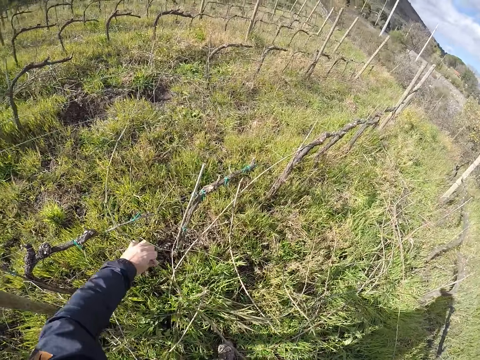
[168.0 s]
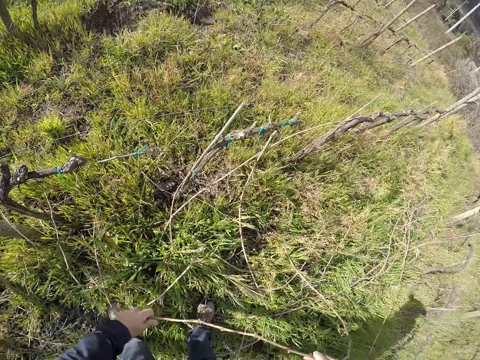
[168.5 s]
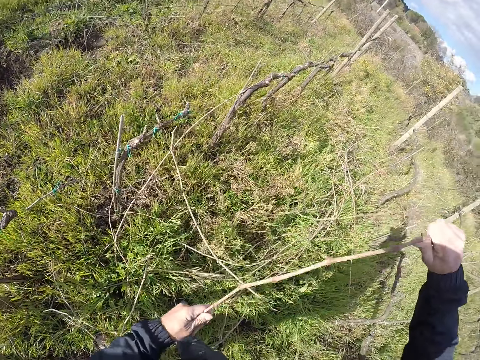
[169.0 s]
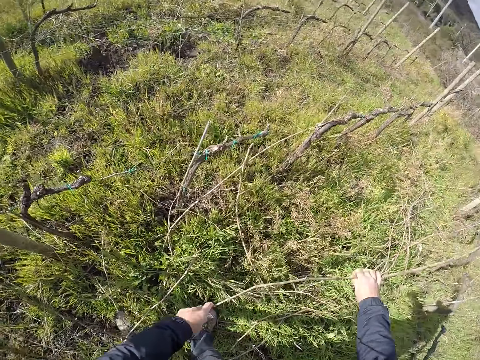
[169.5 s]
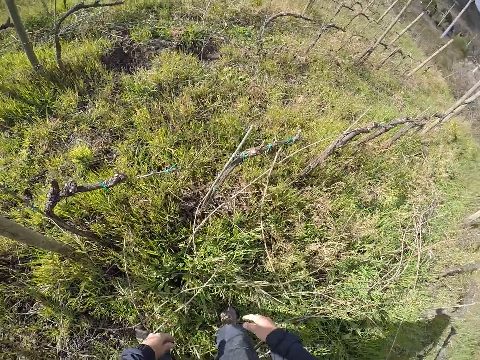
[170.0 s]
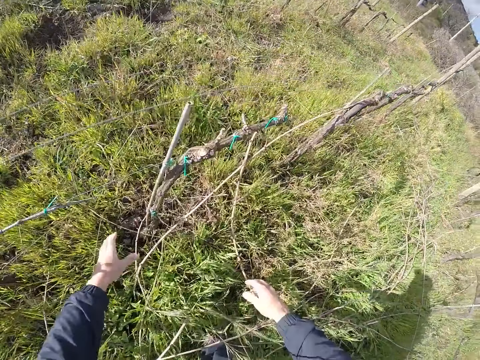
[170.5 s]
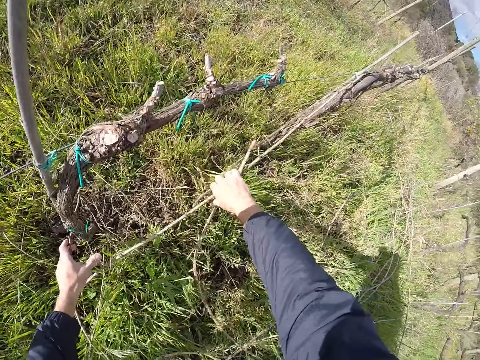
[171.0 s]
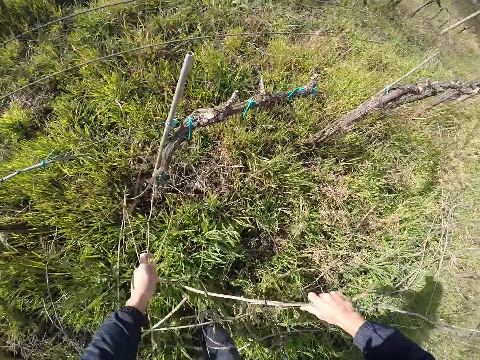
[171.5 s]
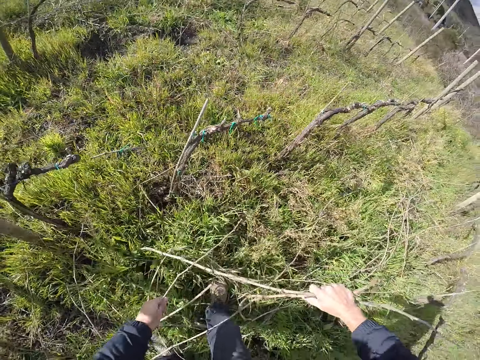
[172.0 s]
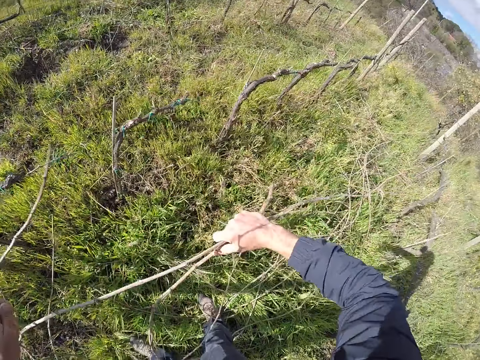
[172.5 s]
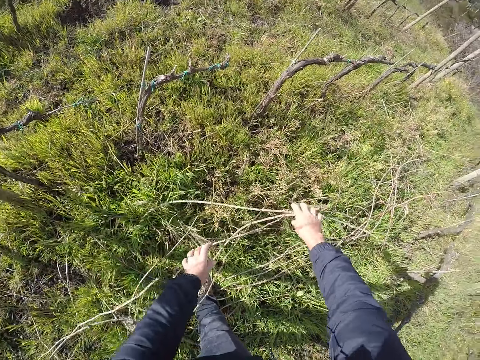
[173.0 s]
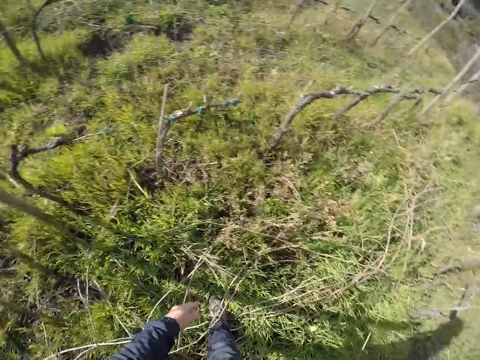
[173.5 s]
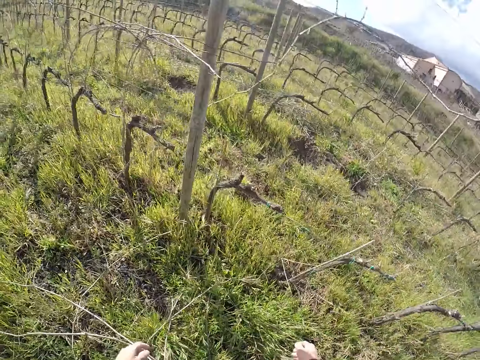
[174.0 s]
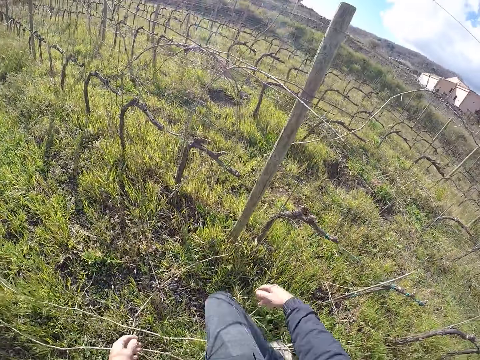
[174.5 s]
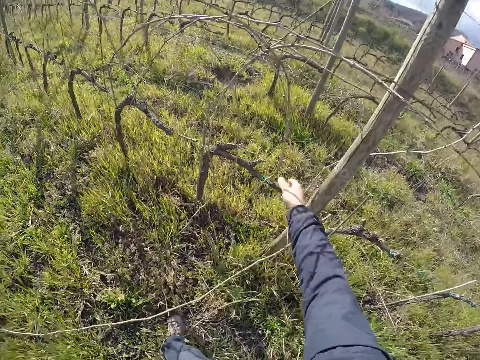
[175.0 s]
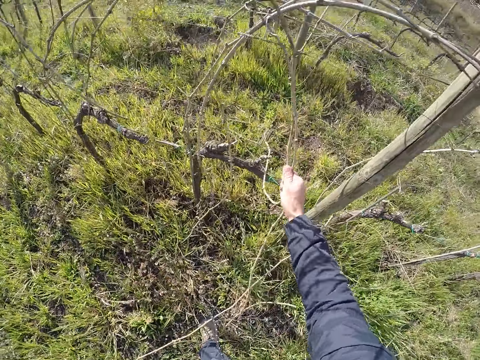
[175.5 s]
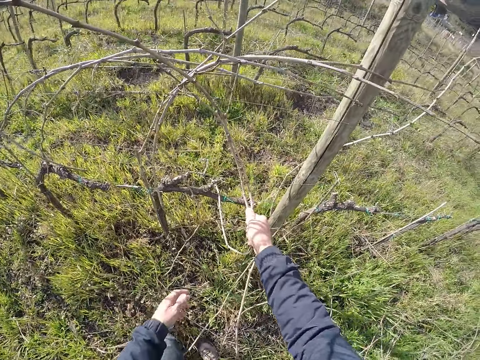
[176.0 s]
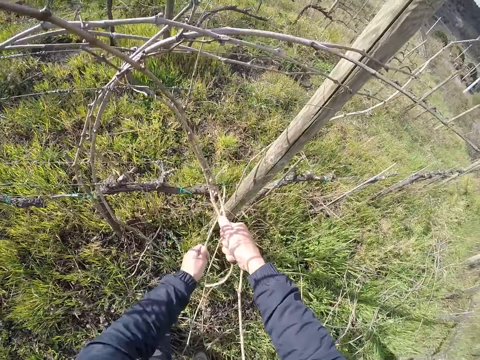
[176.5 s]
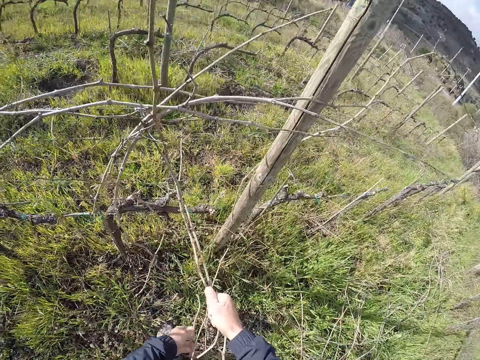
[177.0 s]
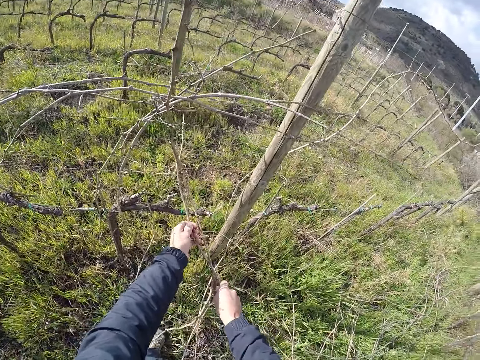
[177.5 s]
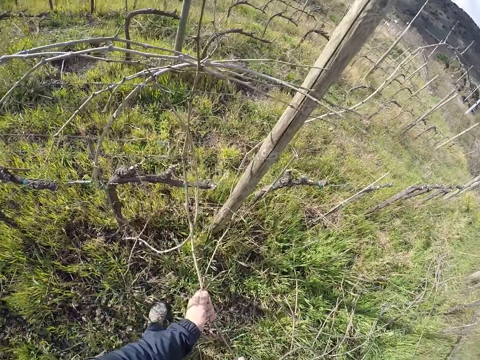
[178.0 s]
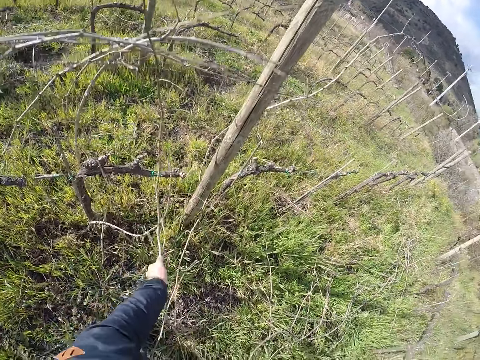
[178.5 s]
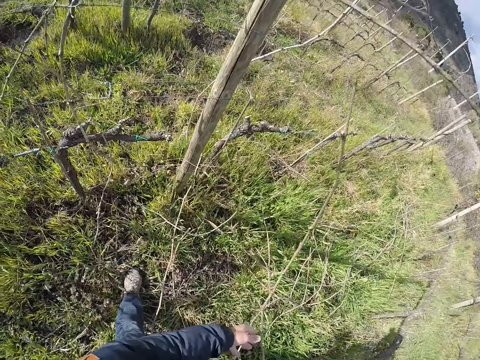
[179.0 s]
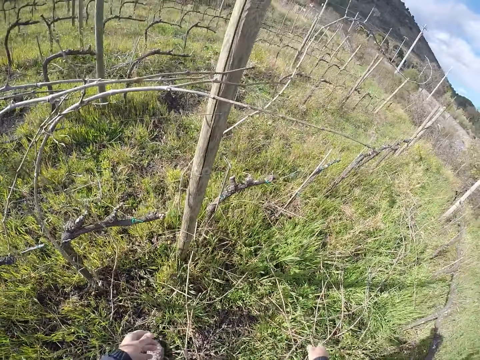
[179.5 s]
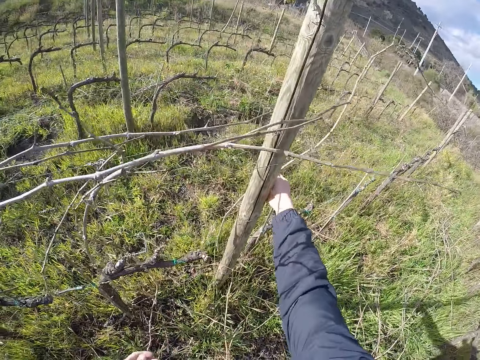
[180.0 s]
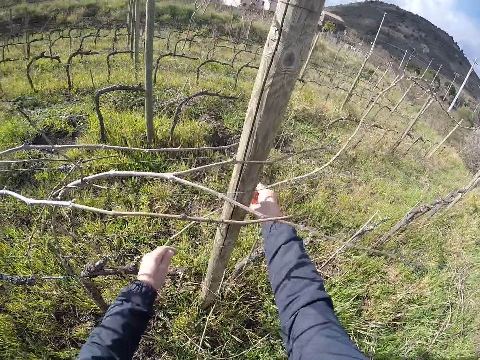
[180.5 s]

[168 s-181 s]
The camera wearer moves forward. He moves some dry sticks from the wire fence to the ground with his hands.

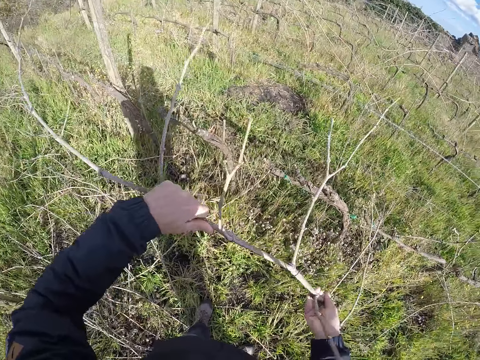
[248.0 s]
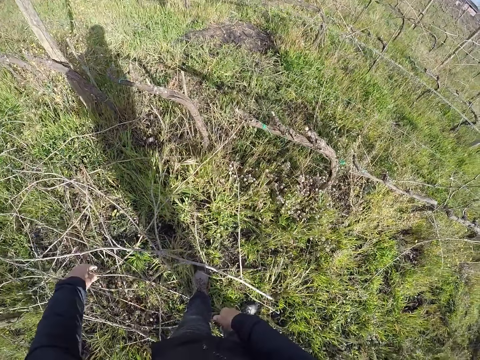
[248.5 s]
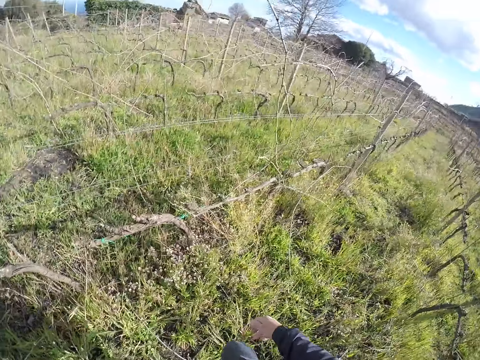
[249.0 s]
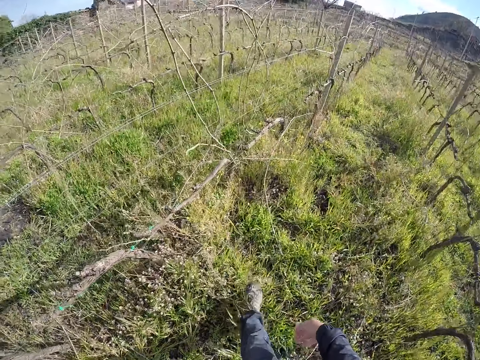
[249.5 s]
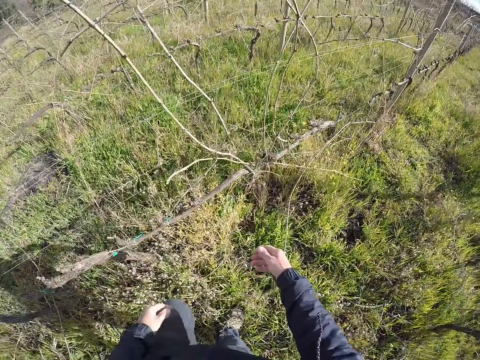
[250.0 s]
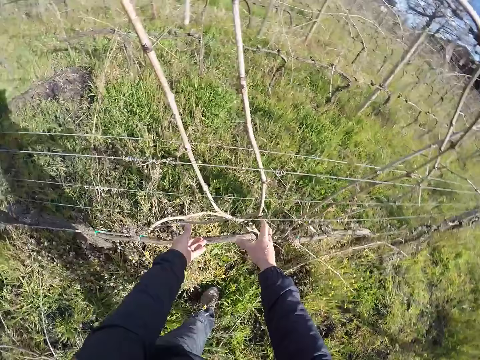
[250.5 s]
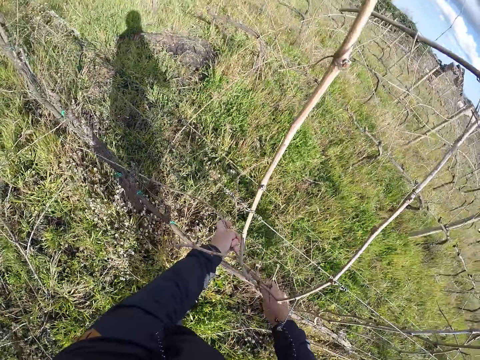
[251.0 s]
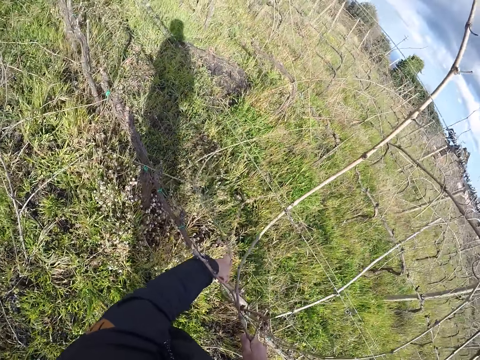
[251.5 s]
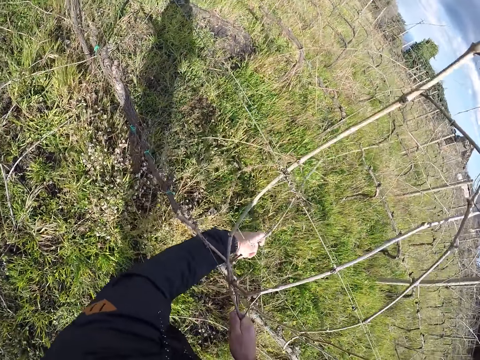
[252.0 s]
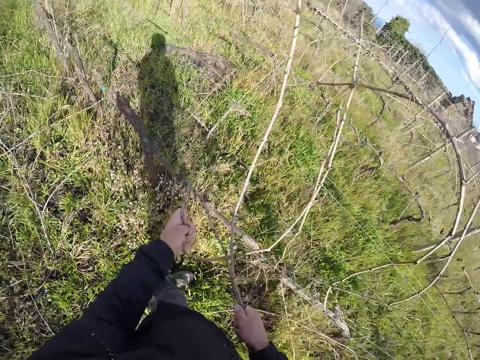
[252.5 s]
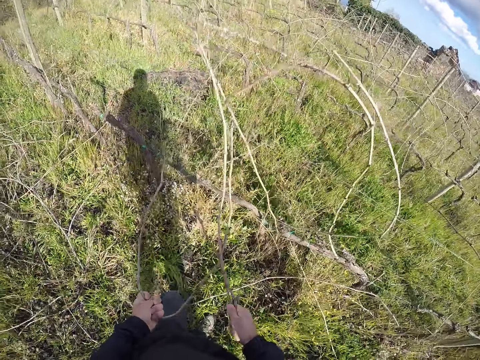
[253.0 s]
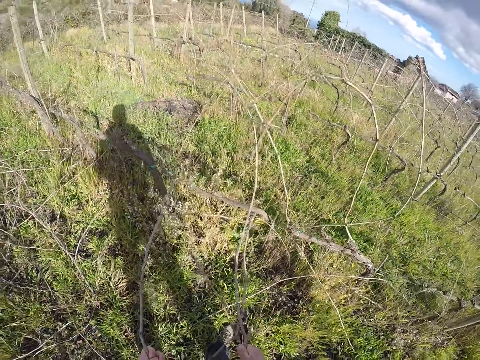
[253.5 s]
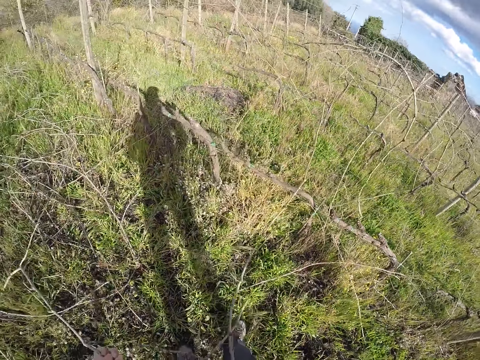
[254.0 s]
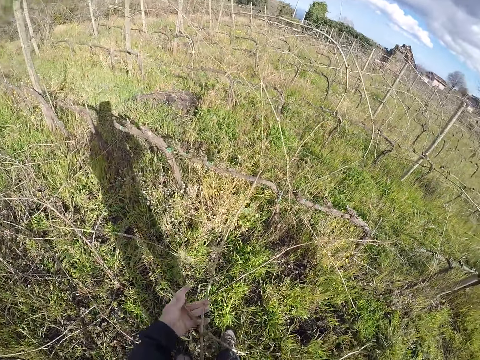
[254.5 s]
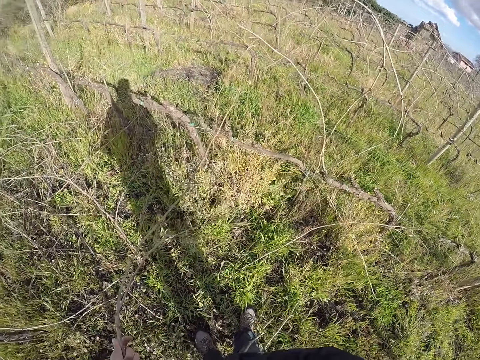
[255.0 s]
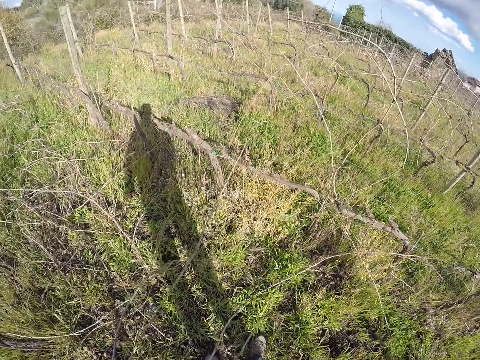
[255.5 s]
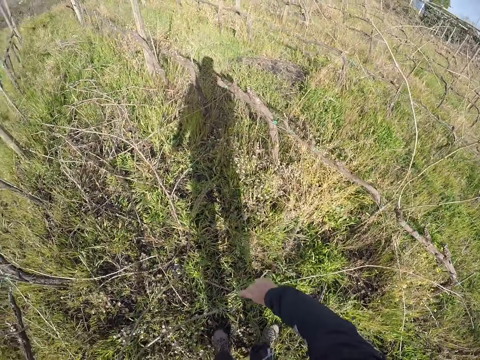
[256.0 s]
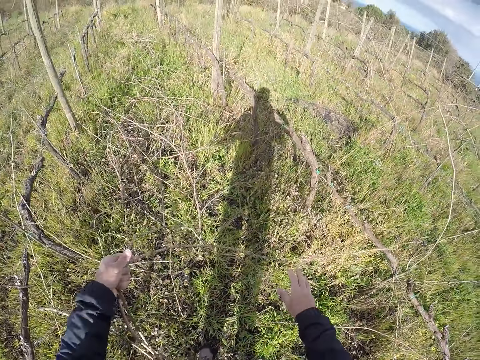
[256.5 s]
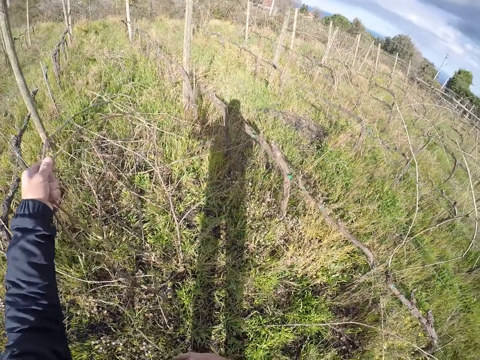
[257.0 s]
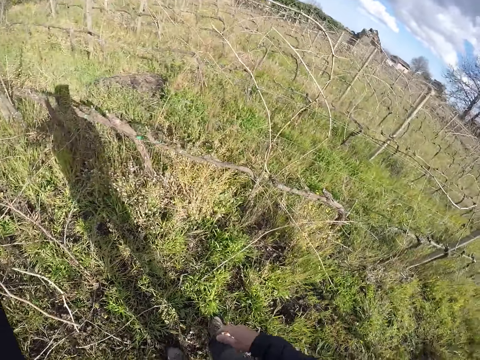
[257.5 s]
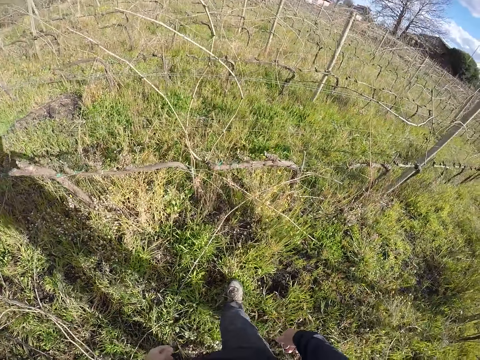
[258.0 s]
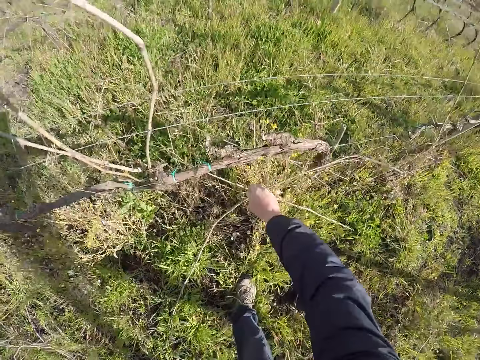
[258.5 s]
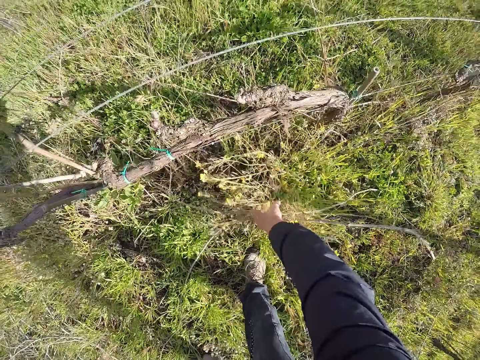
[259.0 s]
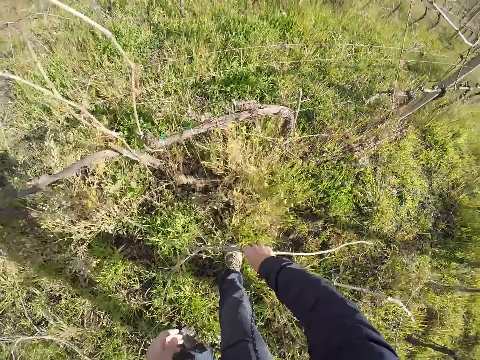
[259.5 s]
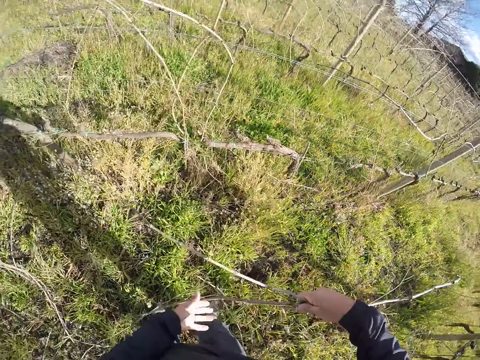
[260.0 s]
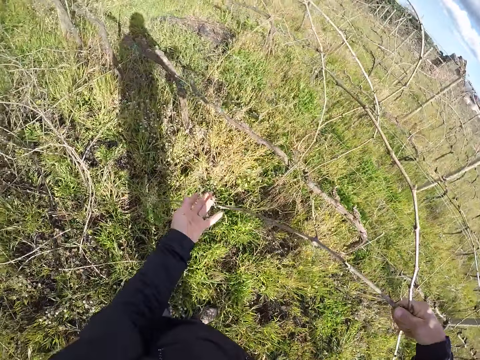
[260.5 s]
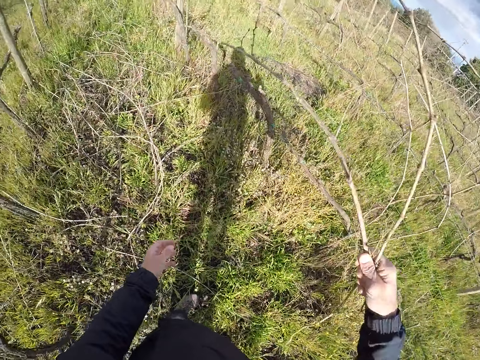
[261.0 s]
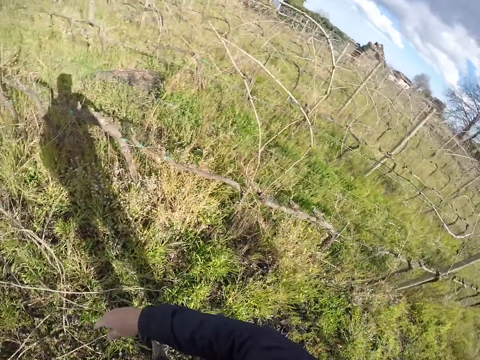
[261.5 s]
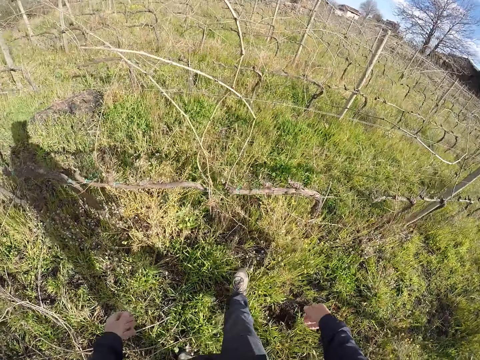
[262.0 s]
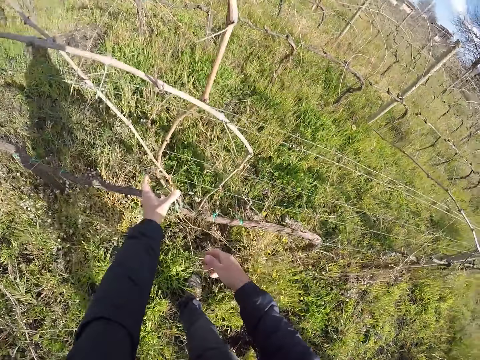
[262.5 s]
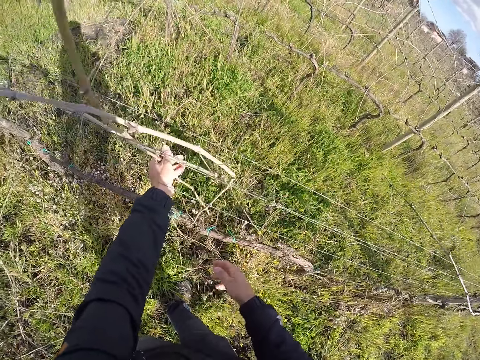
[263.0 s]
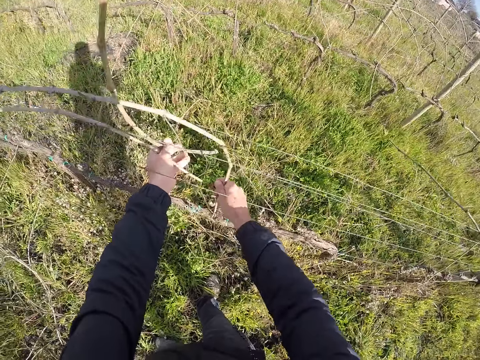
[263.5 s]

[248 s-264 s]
The camera wearer walks around the garden. He moves some dry sticks from the wire fence to the ground with his hands. He moves the dry sticks from the wire fence to the ground with his hands again.
